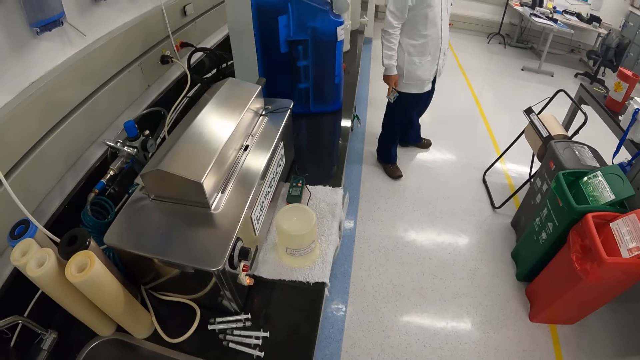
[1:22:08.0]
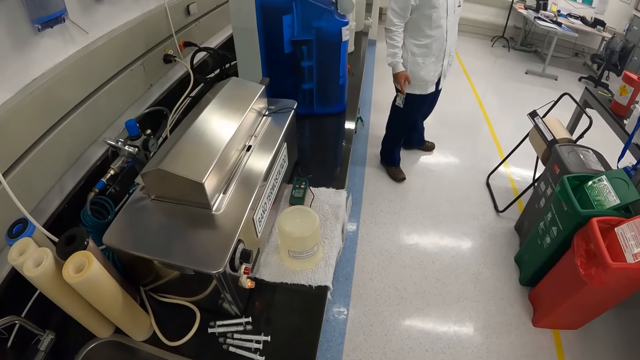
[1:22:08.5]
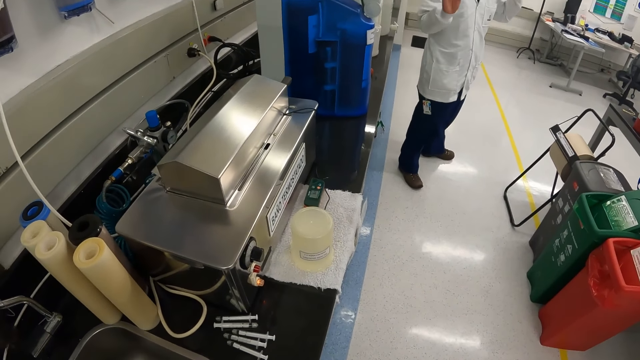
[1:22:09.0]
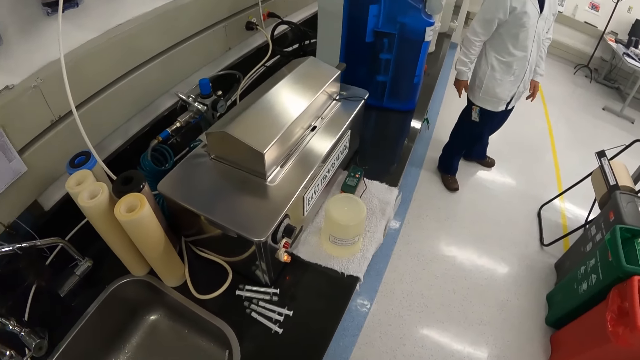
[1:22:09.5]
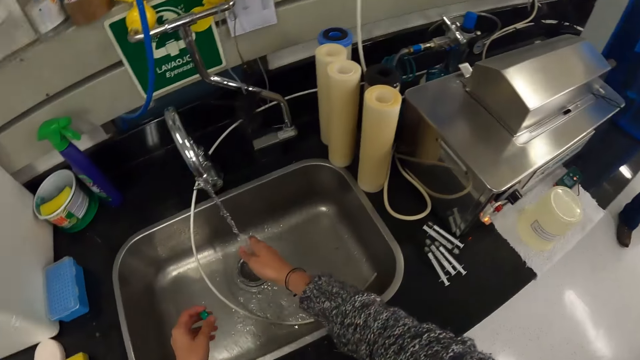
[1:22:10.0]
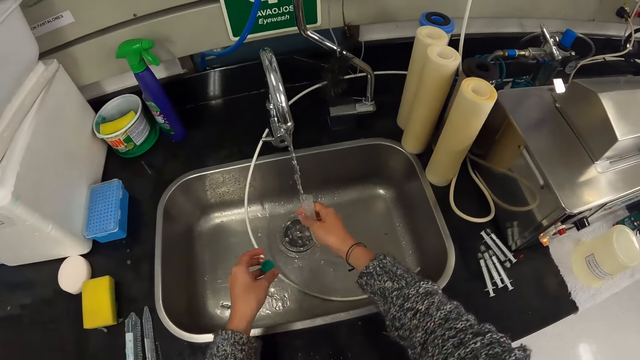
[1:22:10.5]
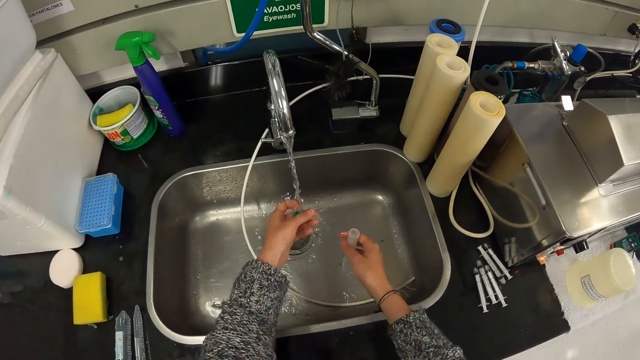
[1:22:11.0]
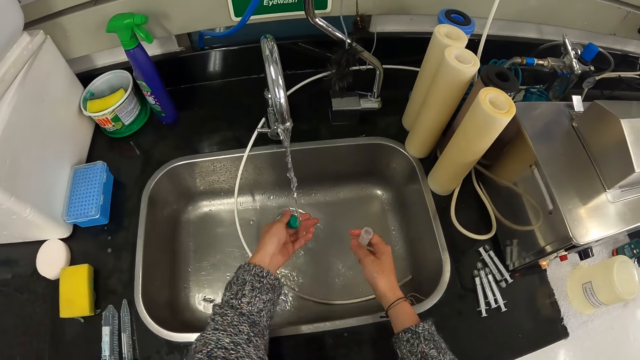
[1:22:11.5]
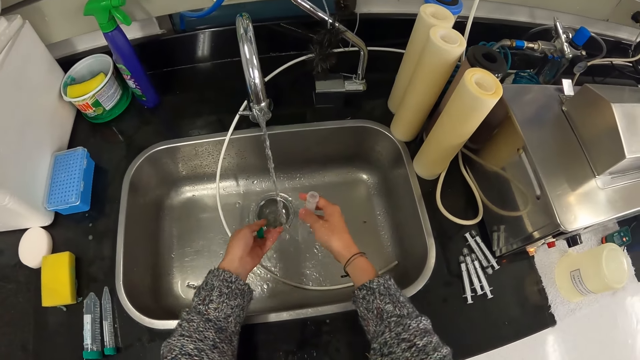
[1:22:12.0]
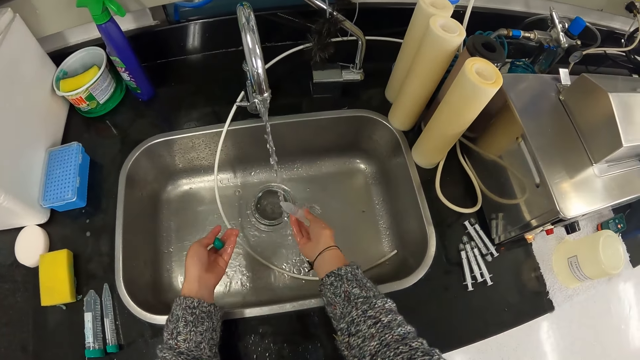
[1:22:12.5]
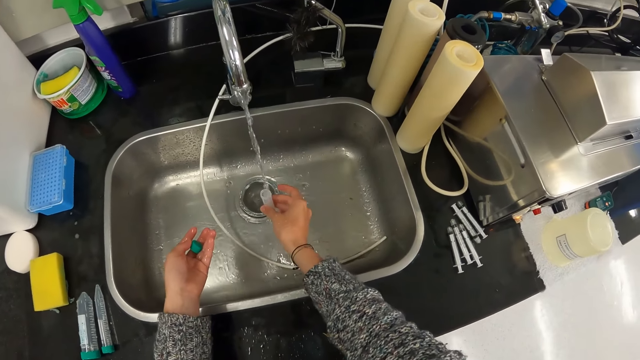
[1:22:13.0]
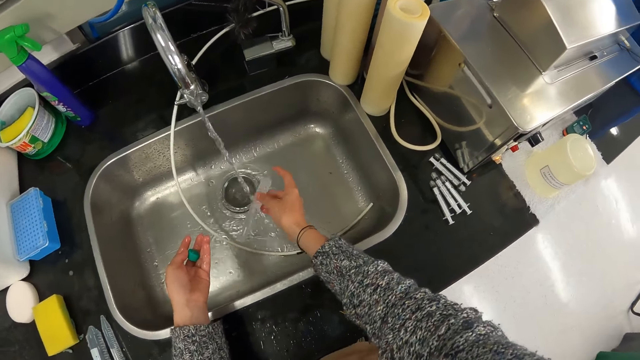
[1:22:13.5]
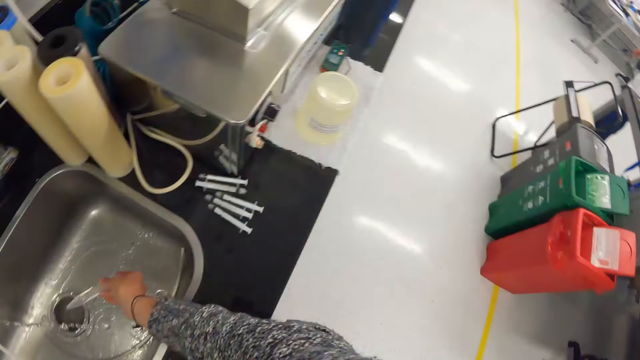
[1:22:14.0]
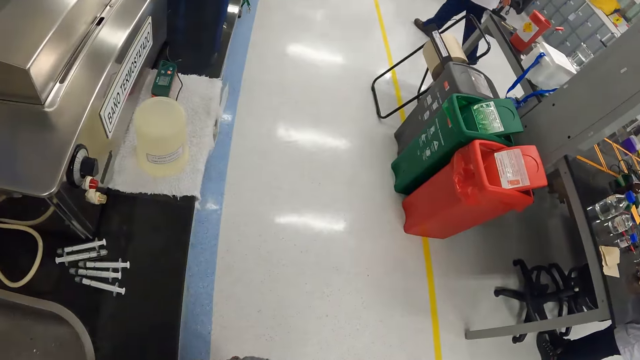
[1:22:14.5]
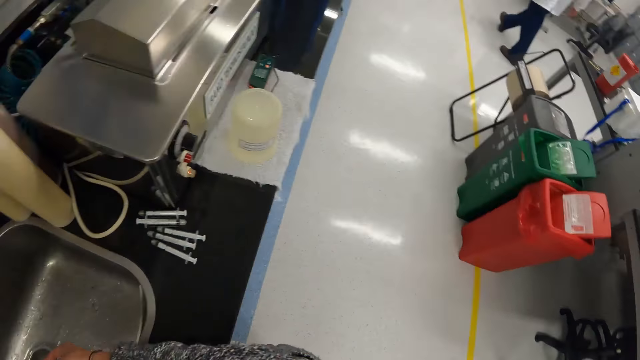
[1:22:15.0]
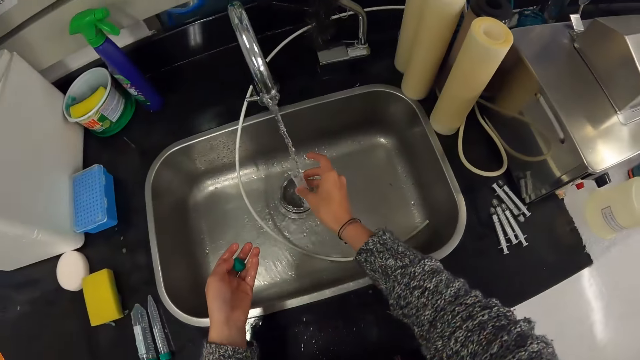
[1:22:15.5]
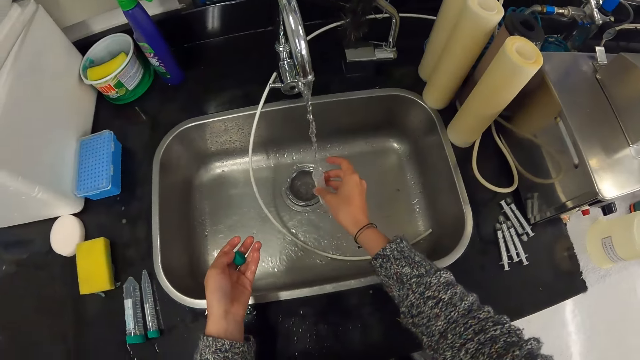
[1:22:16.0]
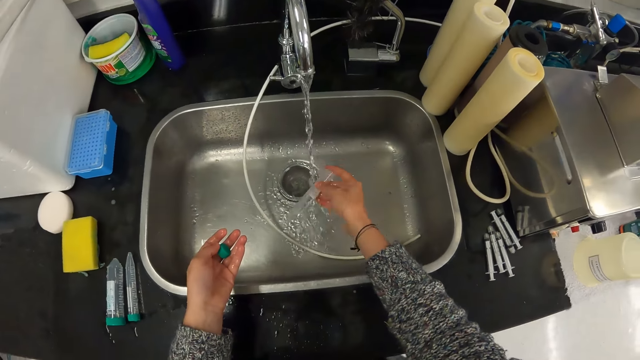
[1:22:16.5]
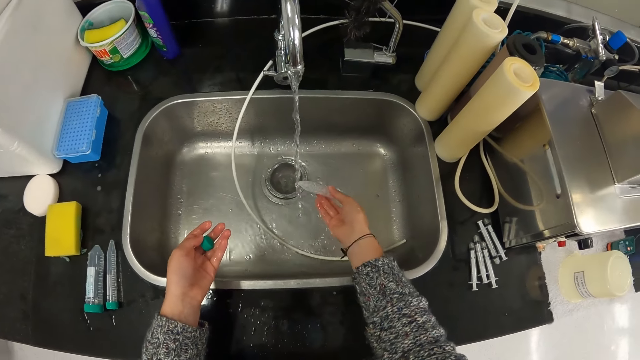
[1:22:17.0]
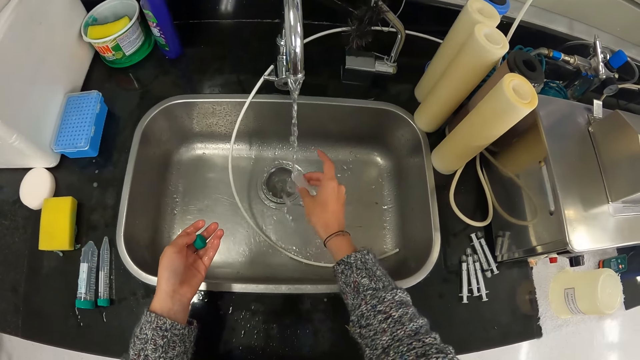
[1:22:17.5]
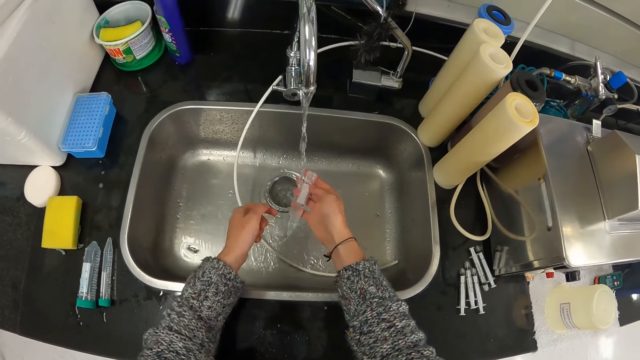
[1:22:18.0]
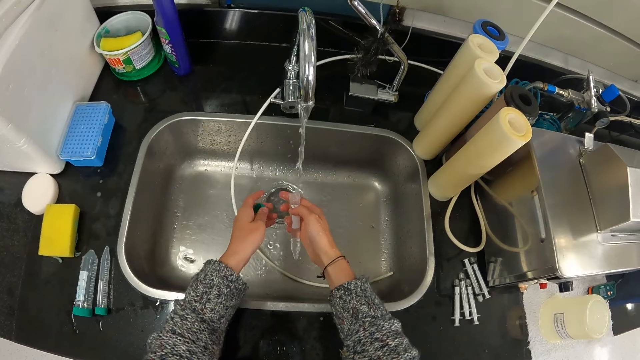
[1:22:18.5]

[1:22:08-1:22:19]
The camera wearer taps water in the test tube. They rinse the tube, rinse the lid, and rinse the test tube. They look around and turn around. They tap water in the test tube and rinse the tube. They pour water into the sink.

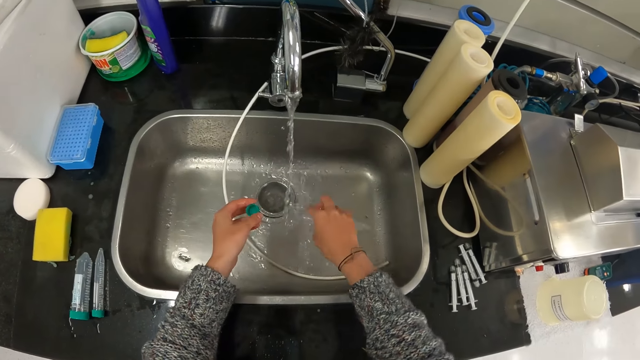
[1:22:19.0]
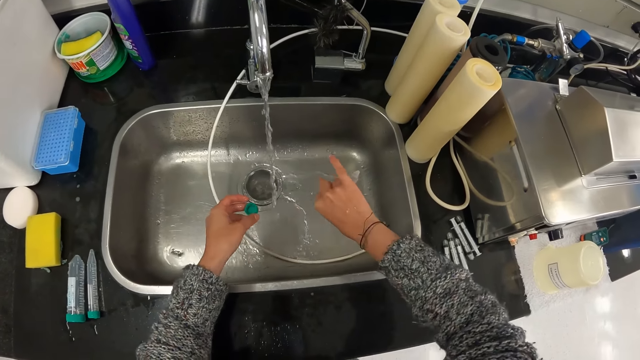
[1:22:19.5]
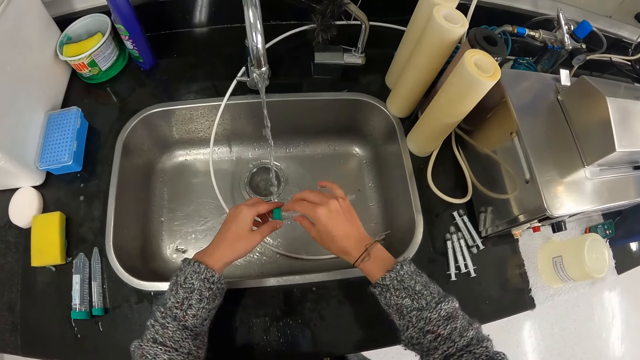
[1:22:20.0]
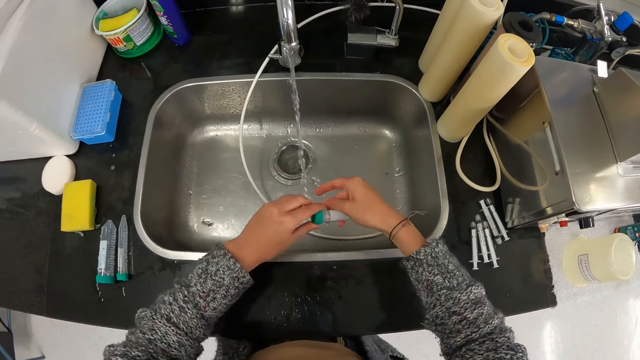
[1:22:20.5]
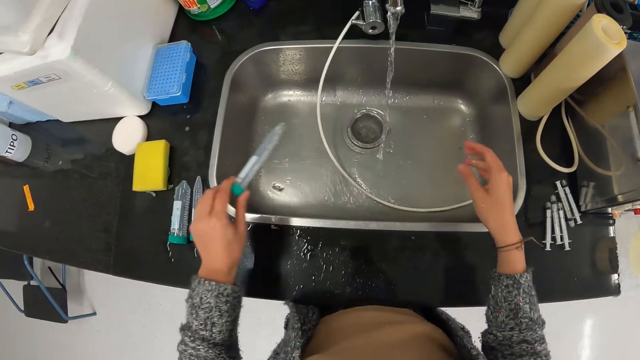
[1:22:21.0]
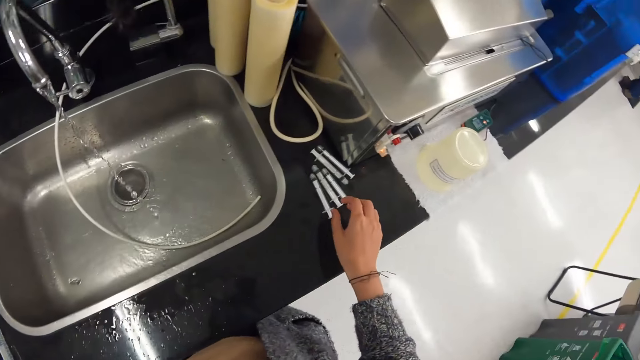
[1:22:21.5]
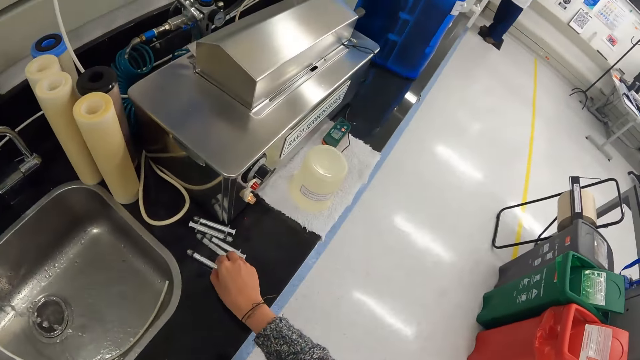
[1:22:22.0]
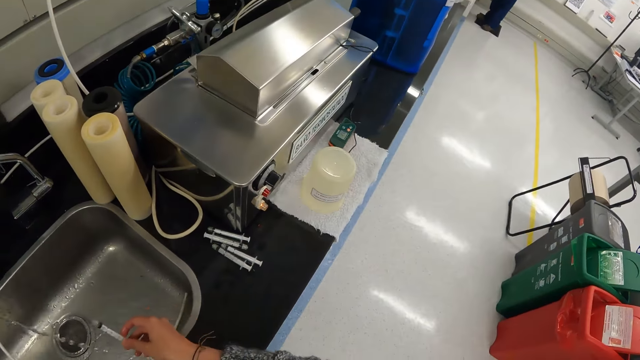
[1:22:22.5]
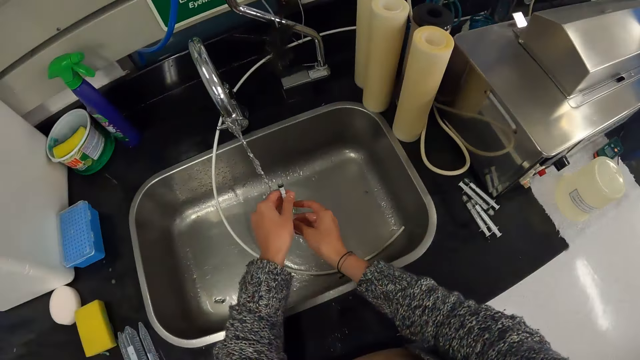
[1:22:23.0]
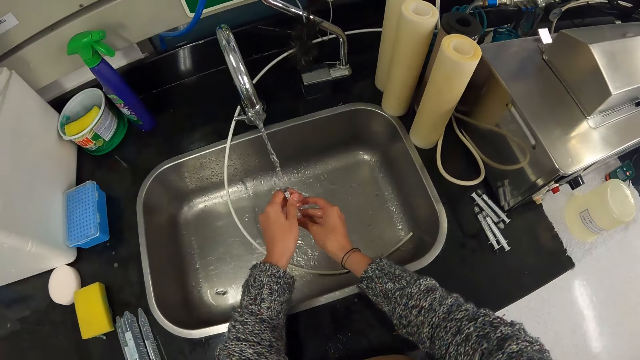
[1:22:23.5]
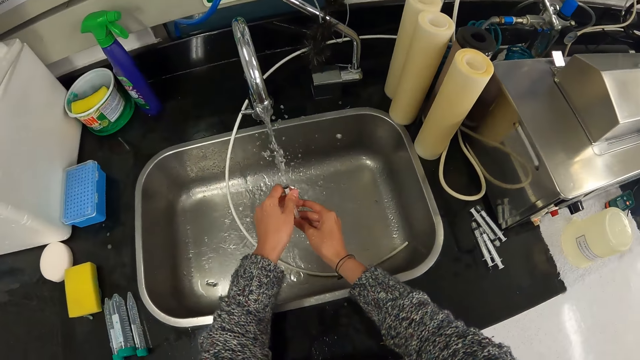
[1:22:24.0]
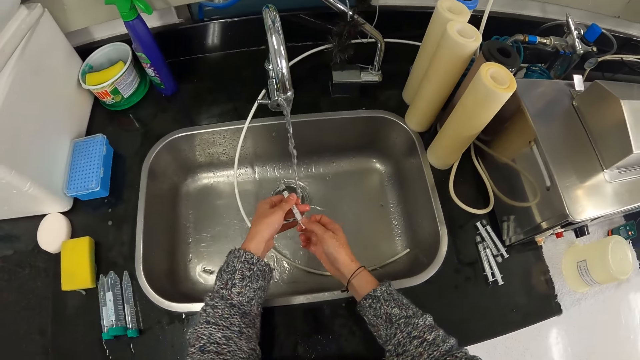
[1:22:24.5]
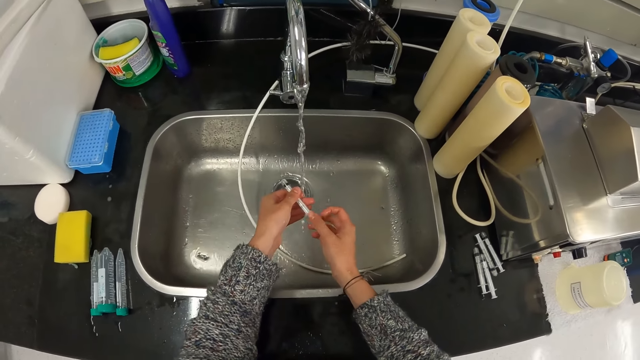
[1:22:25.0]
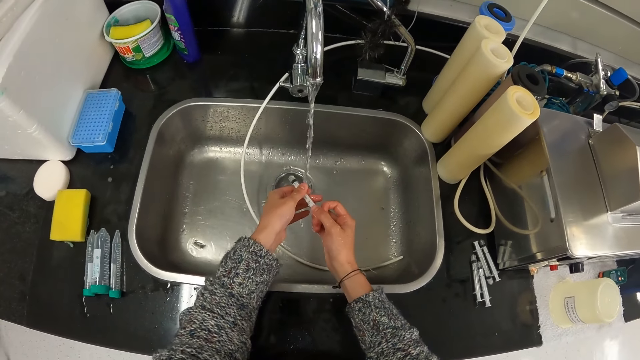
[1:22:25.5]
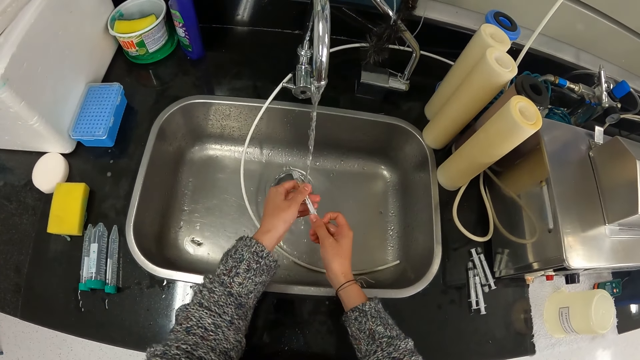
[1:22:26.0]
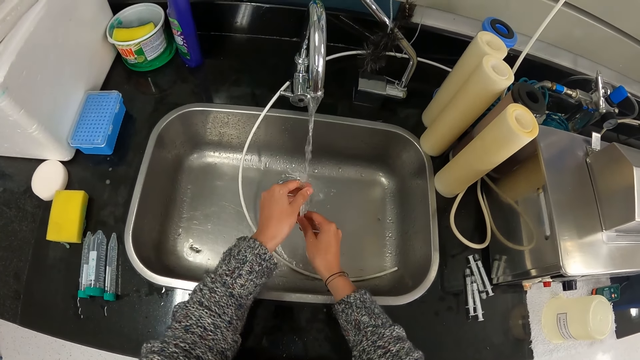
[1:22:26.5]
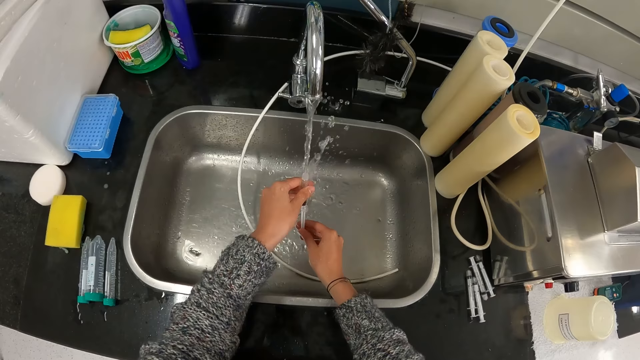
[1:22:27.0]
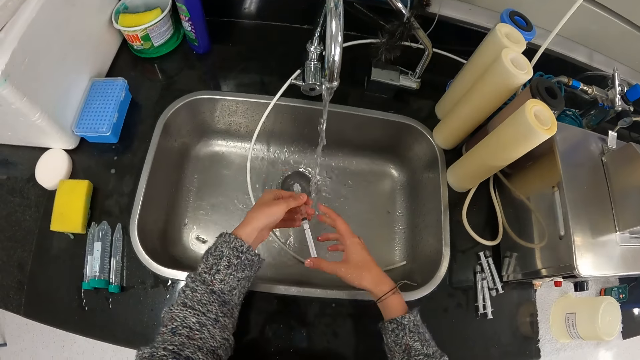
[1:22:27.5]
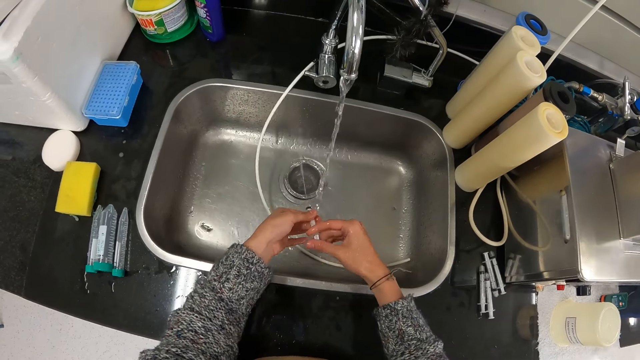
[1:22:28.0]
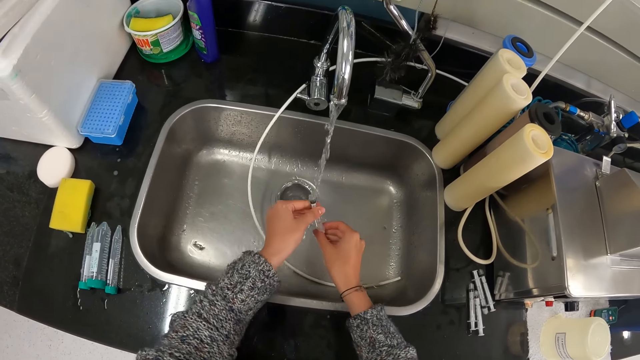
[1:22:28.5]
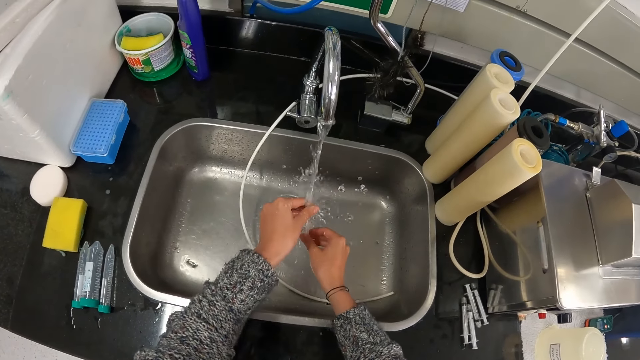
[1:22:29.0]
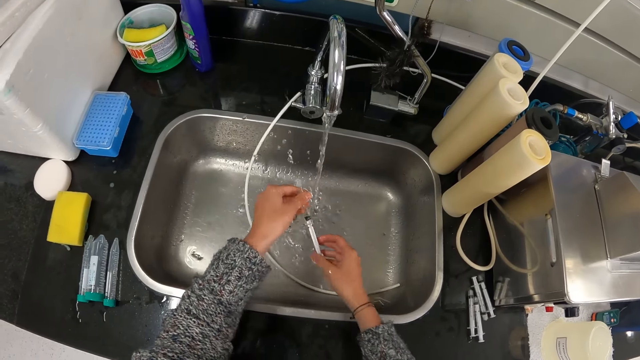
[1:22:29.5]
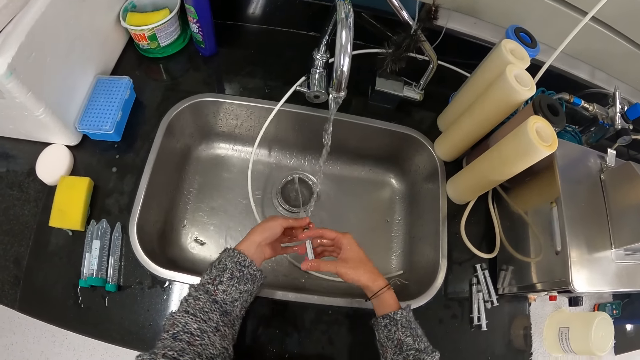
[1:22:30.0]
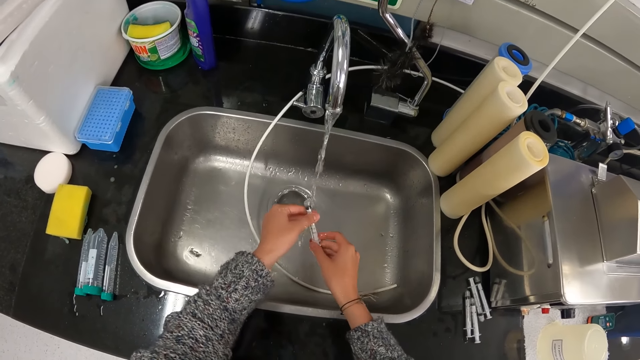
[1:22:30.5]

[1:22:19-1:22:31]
The camera wearer taps water in the test tube and pours water into the sink. They close the test tube with the lid and put the tube down. They turn around and pick up the syringe. They rinse the syringe and drain water with the syringe. They remove water in the syringe and put water in the syringe. They rinse the syringe, drain water with the syringe, and remove water from the syringe. They drain water with the syringe, rinse the syringe, and put water in the syringe. They remove water from the syringe.
